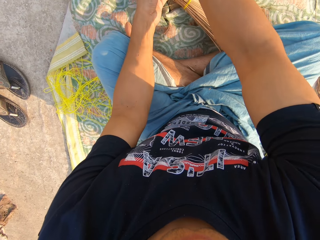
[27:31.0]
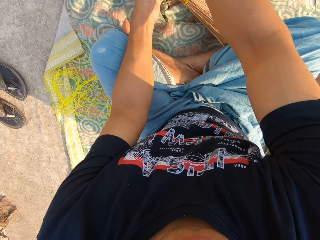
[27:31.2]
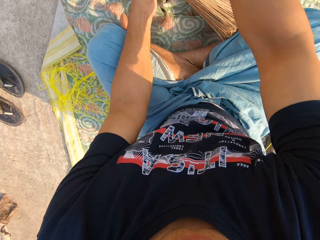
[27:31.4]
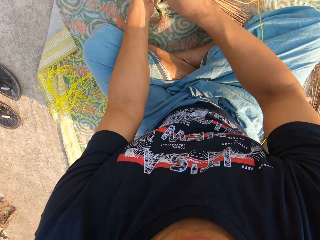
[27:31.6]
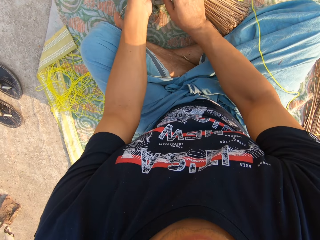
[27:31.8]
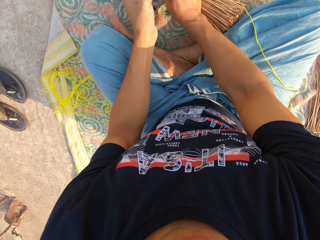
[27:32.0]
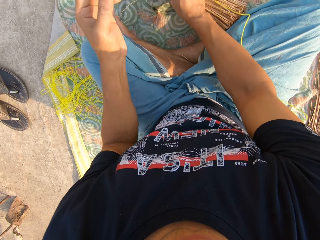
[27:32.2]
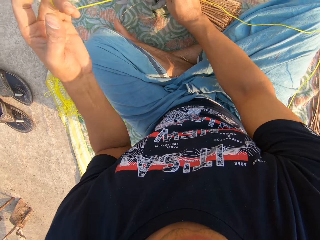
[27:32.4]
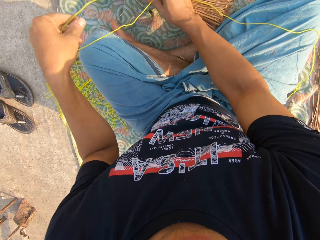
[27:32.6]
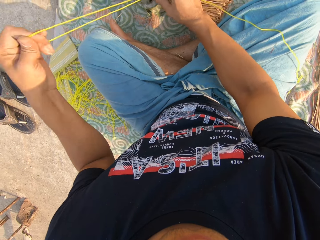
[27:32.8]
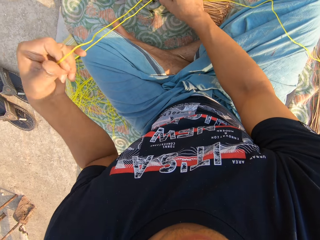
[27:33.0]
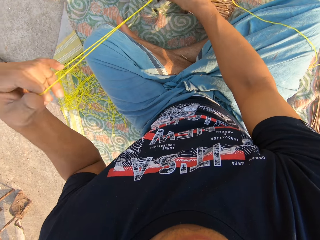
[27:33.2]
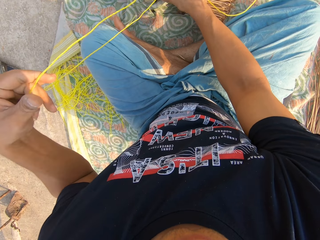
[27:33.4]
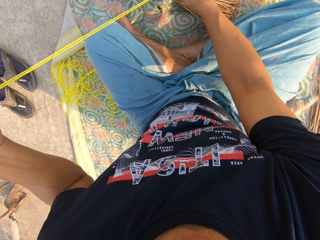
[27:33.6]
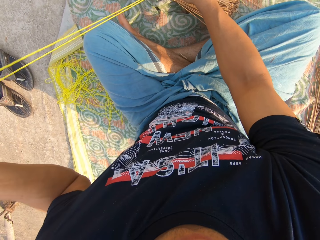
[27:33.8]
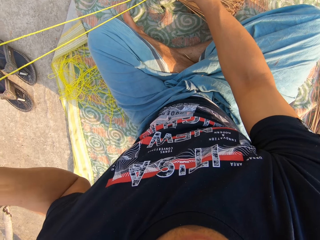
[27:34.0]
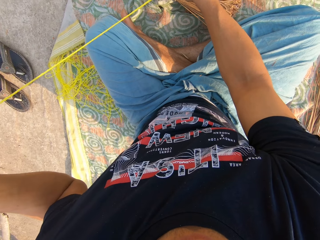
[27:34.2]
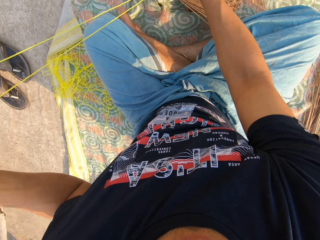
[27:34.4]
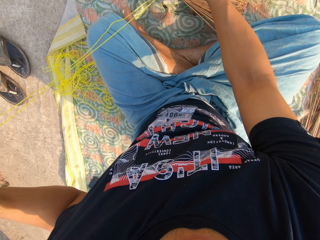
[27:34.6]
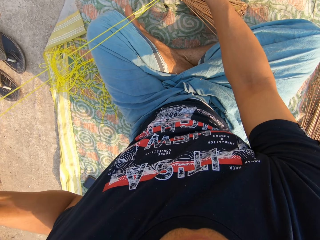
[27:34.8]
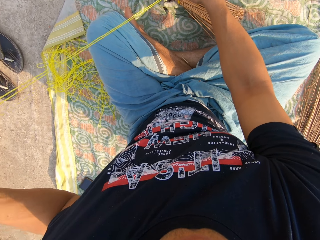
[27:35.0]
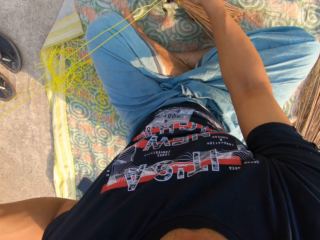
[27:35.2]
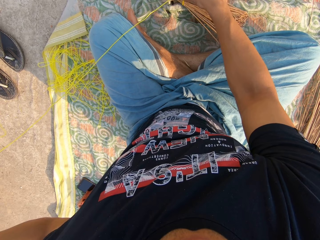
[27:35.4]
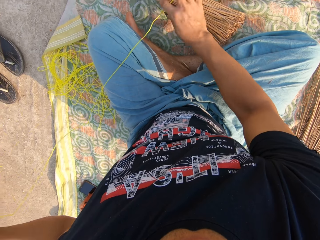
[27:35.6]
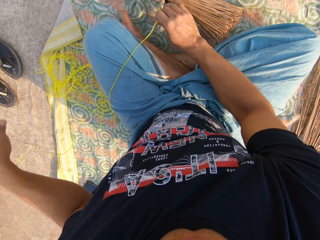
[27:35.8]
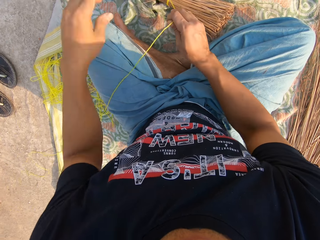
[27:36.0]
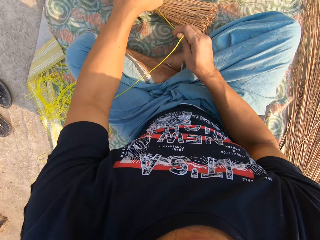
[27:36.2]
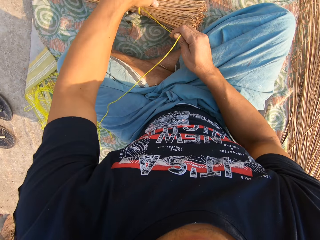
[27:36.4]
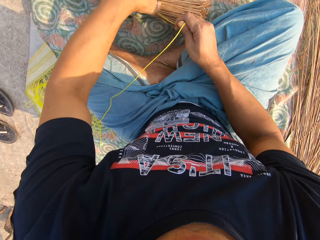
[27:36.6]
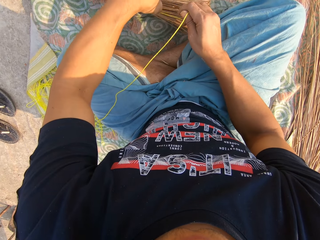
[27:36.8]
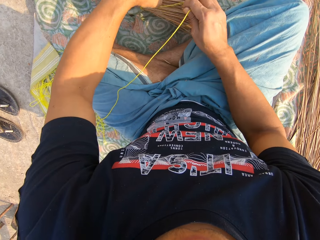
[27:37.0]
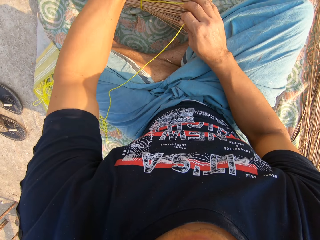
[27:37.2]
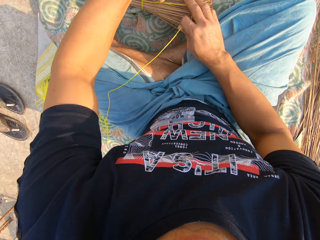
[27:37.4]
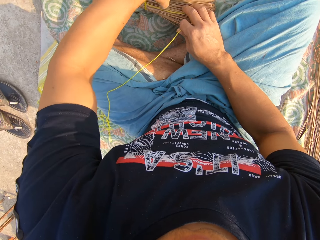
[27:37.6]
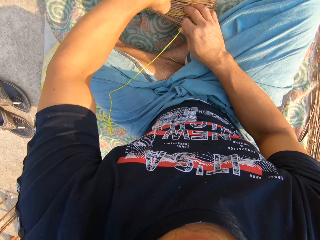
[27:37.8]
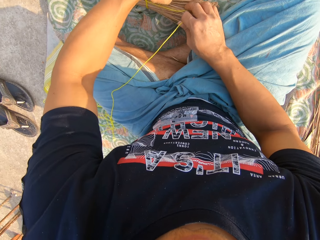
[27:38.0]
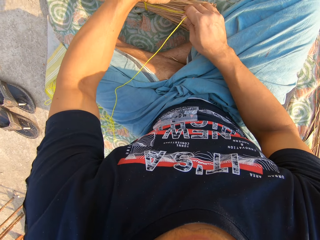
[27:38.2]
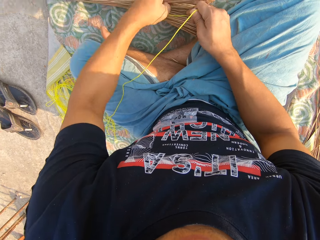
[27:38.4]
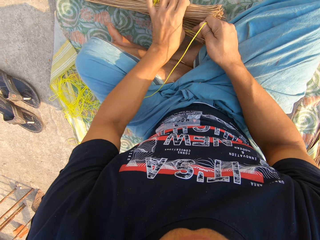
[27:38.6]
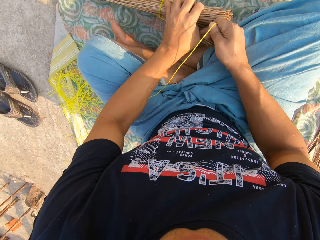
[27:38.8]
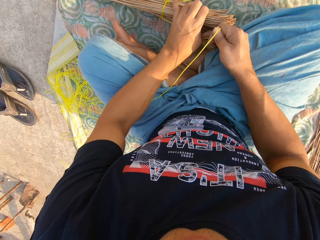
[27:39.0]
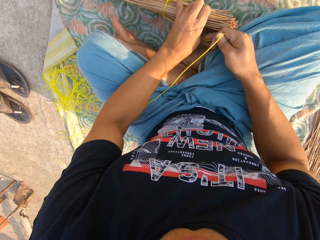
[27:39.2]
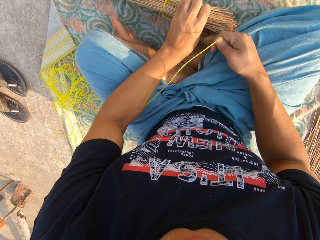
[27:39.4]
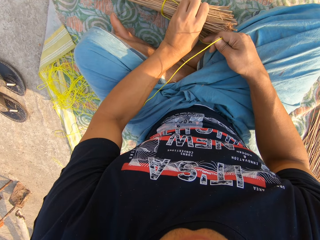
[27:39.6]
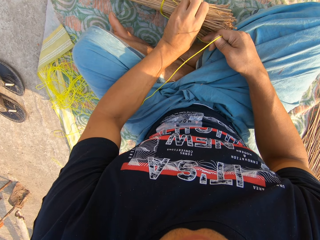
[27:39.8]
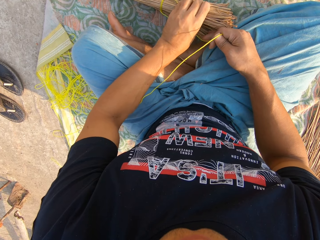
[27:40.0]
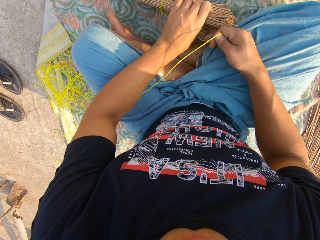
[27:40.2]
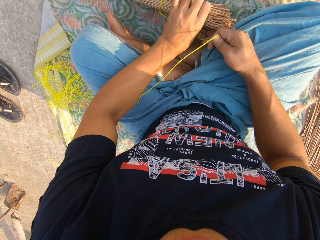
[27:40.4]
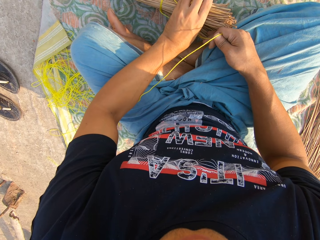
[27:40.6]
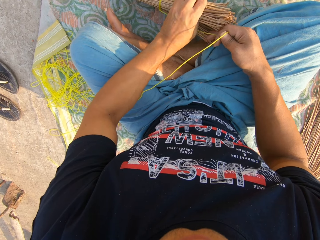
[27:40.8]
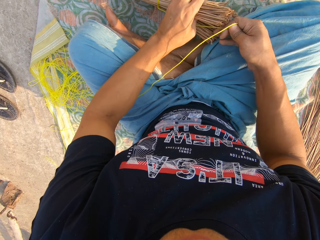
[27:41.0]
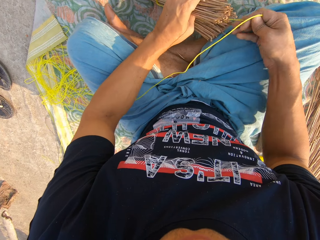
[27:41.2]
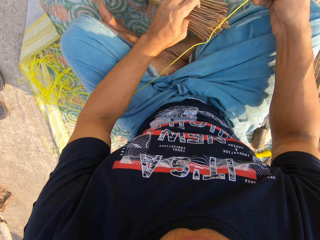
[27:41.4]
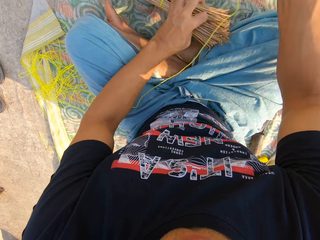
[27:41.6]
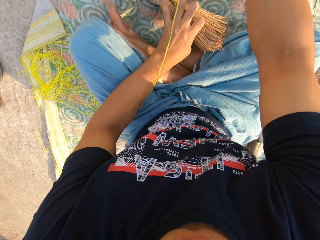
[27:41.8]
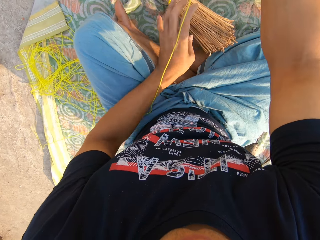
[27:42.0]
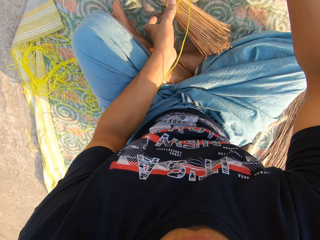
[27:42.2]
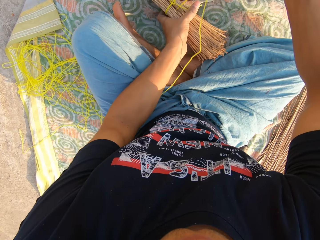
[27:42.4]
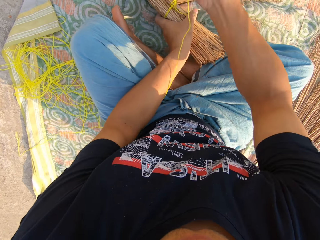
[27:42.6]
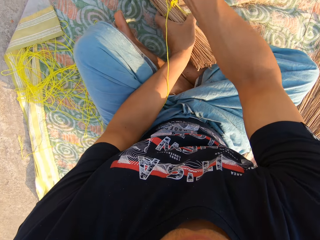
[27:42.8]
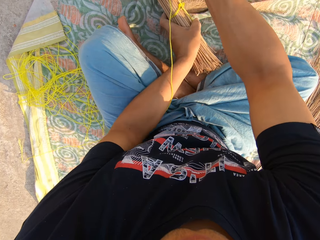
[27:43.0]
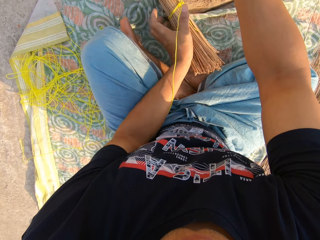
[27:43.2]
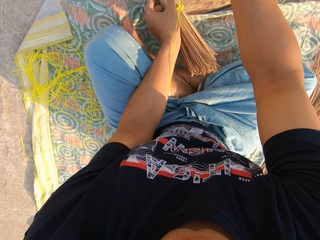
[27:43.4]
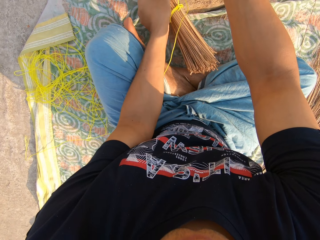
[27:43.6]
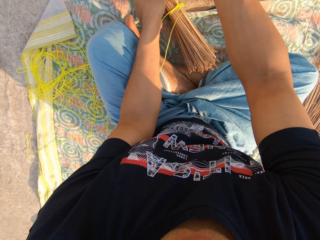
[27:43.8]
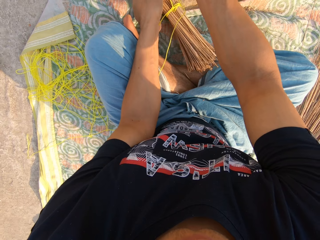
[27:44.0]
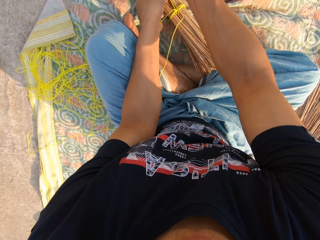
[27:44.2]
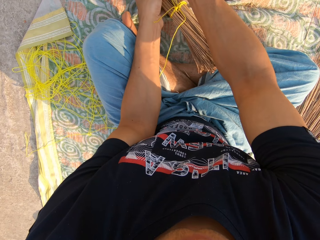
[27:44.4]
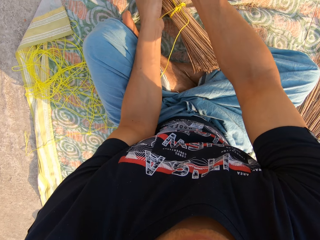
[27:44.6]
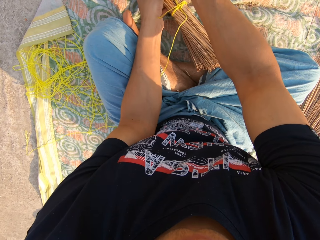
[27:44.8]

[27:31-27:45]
The camera wearer ties the broom with the rope in his left hand. He separates the broomsticks with his hands. He ties the broom with the rope in both hands.

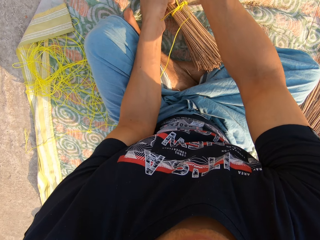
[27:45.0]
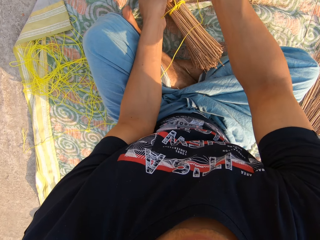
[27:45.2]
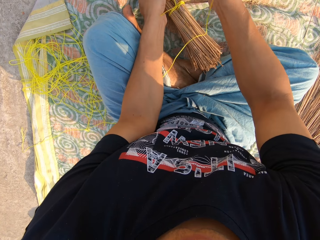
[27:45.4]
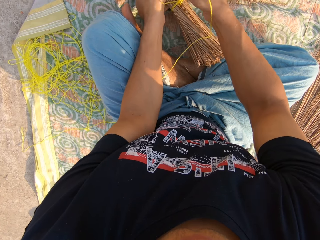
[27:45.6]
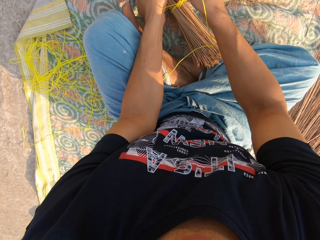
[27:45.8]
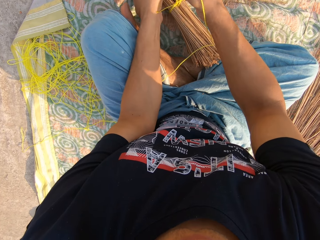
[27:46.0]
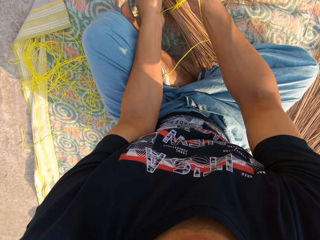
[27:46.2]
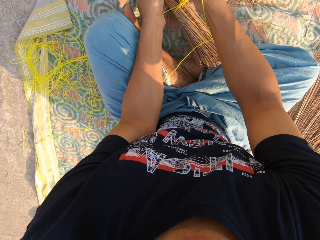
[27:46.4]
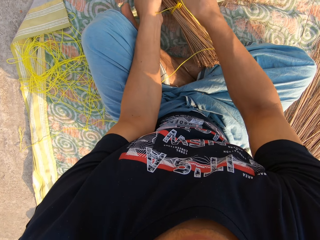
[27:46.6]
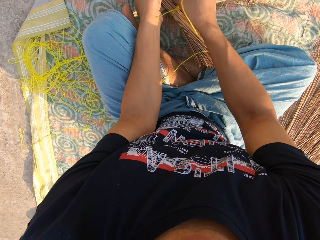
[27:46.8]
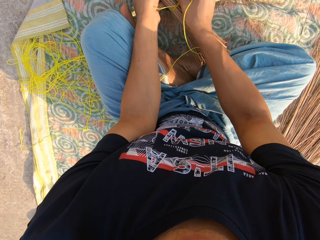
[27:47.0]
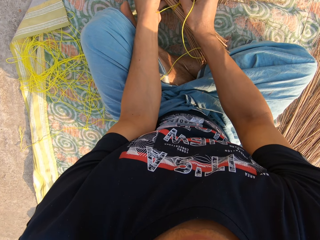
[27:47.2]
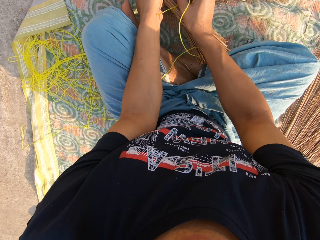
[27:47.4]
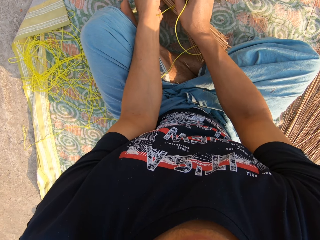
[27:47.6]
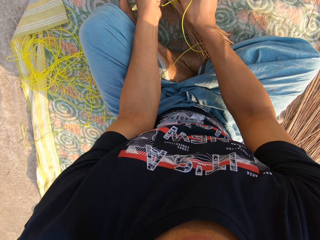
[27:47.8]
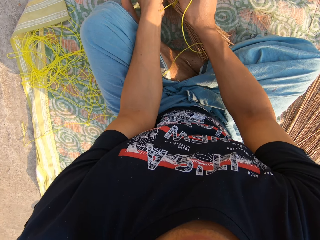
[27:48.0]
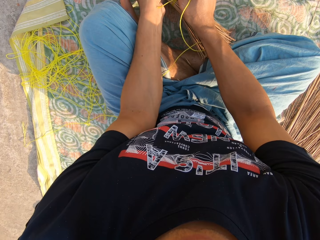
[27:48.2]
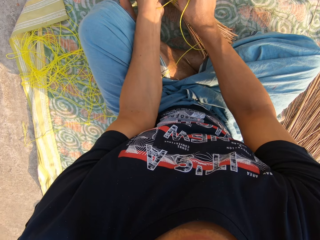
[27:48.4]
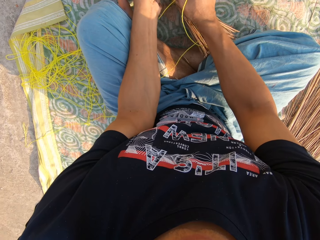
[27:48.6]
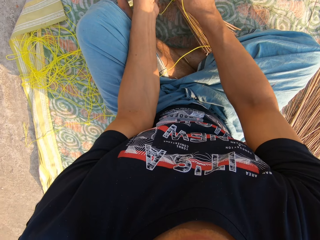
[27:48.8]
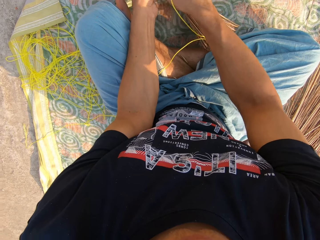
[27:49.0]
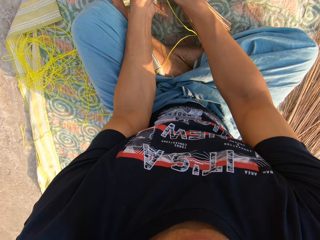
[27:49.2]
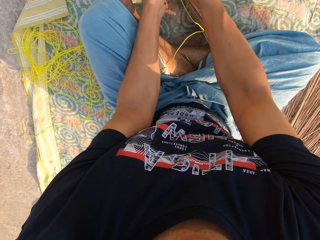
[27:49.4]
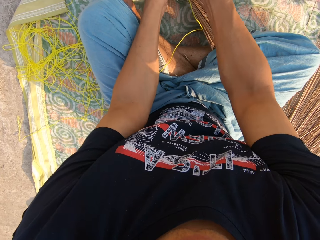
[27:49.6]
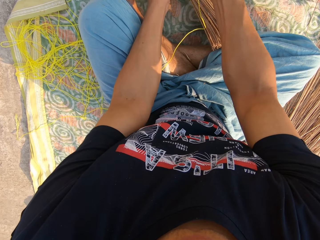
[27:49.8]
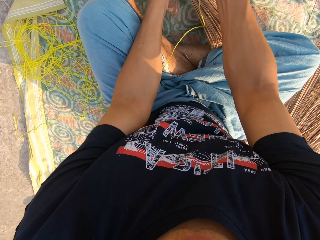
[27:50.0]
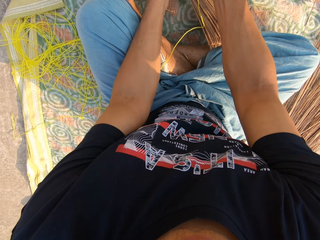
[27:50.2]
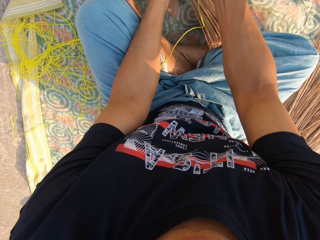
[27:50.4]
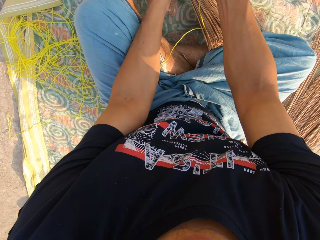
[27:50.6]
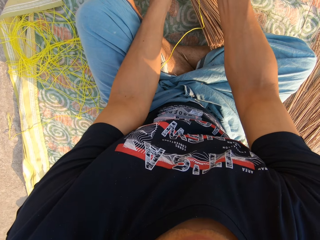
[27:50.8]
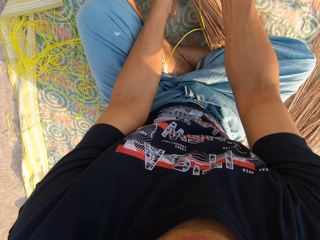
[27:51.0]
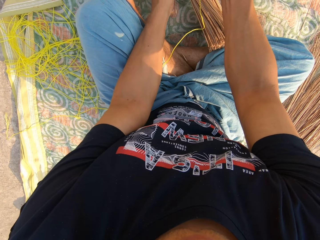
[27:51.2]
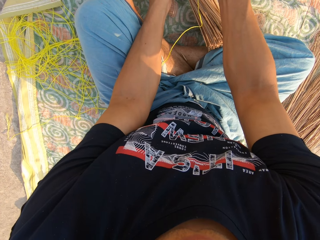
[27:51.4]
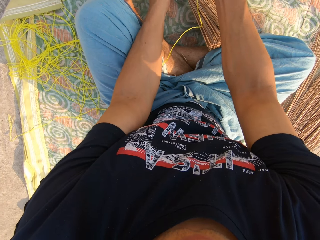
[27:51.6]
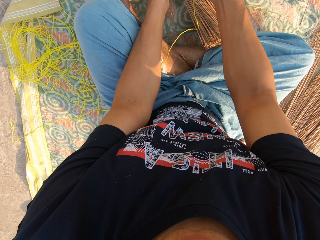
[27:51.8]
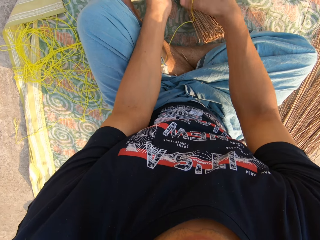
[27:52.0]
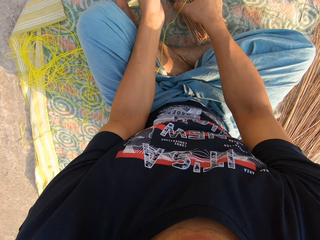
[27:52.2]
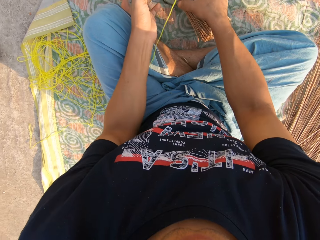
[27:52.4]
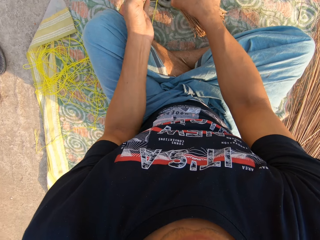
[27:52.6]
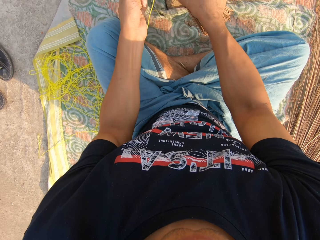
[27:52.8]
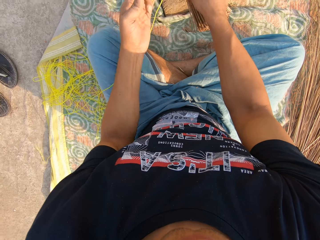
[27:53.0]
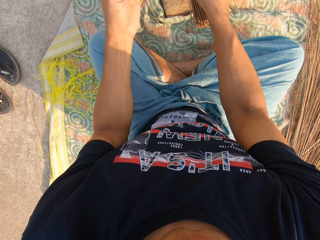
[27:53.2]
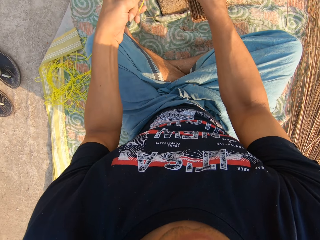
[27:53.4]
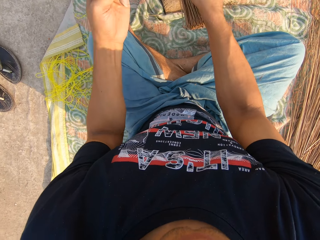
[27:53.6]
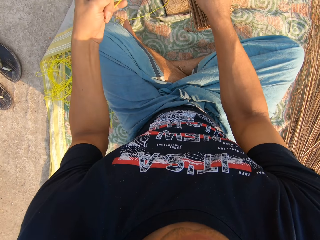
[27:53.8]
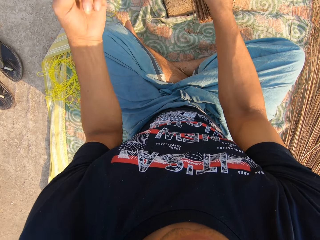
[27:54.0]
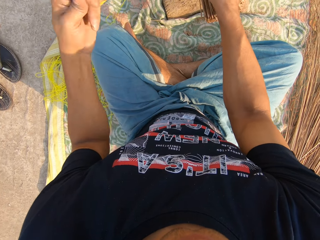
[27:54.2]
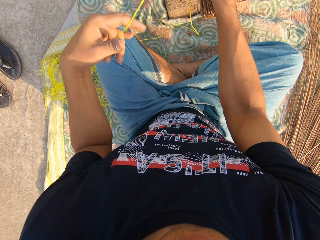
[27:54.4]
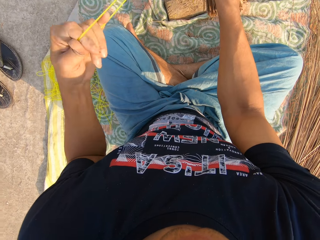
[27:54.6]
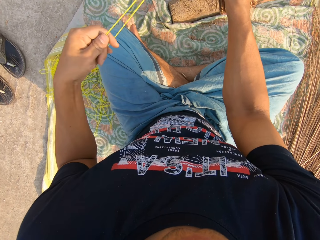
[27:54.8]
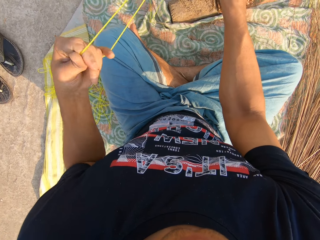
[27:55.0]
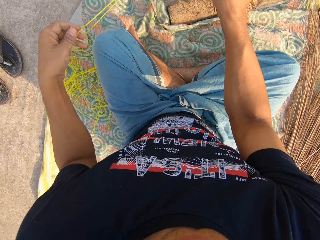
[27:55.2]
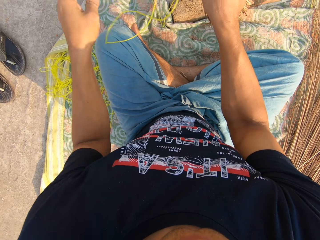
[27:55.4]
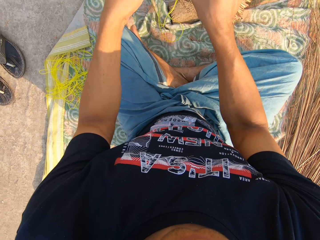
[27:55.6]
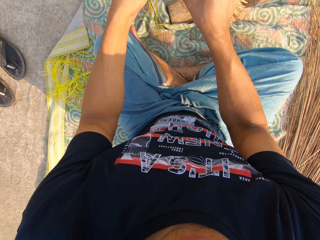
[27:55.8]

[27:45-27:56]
The camera wearer picks up the broomstick and ties the rope on the broomsticks.
